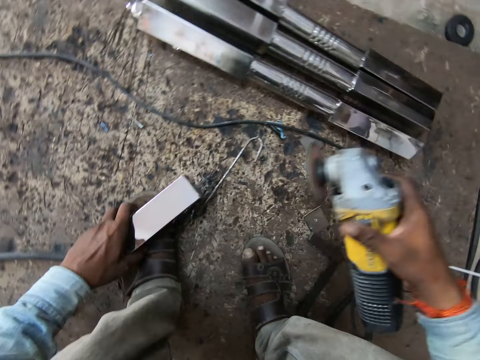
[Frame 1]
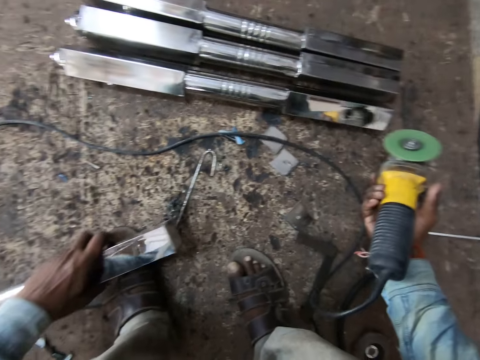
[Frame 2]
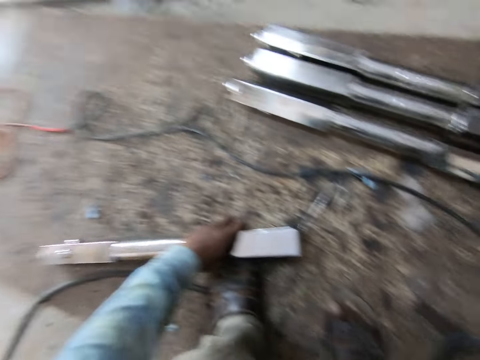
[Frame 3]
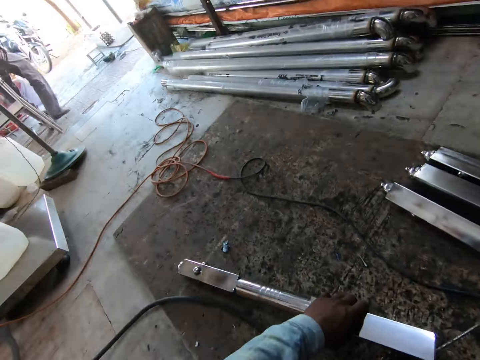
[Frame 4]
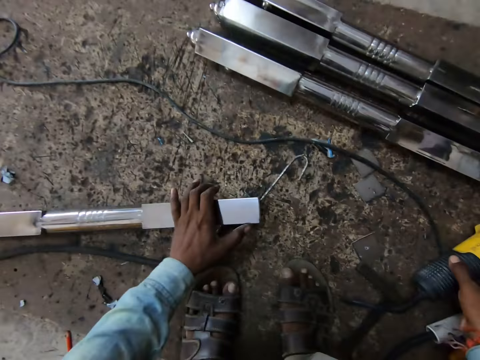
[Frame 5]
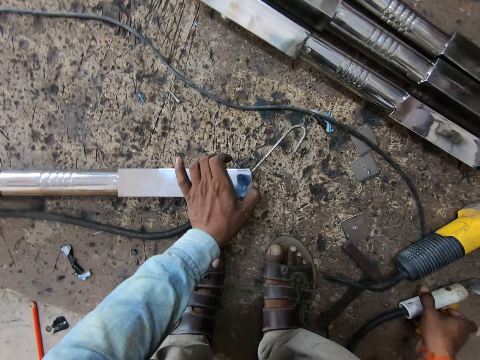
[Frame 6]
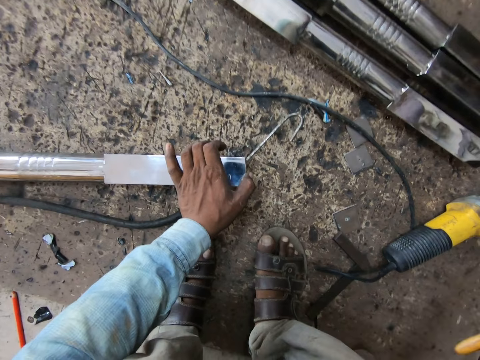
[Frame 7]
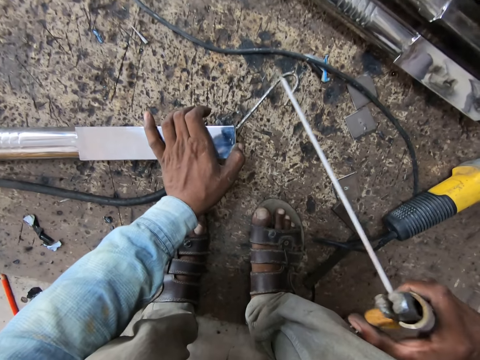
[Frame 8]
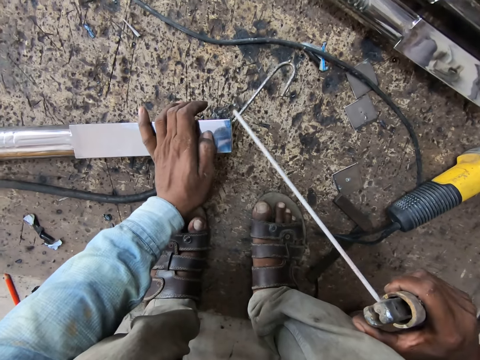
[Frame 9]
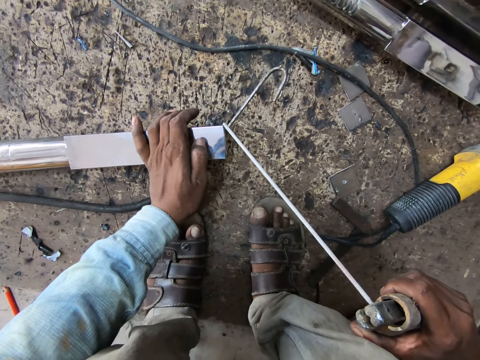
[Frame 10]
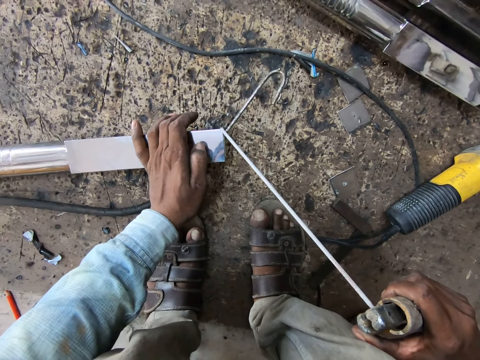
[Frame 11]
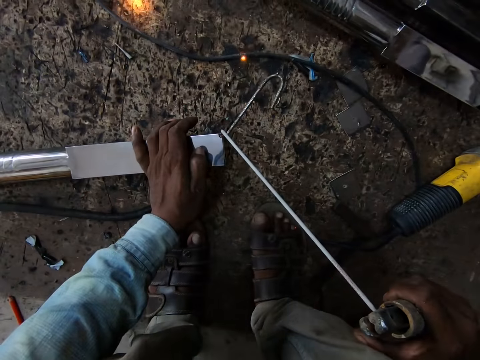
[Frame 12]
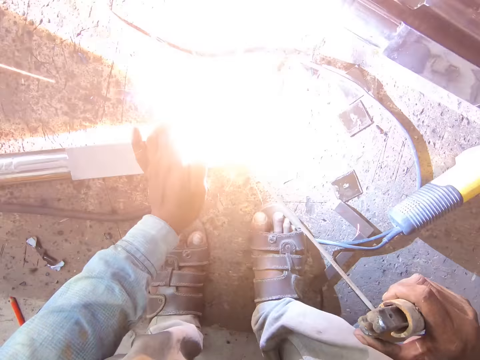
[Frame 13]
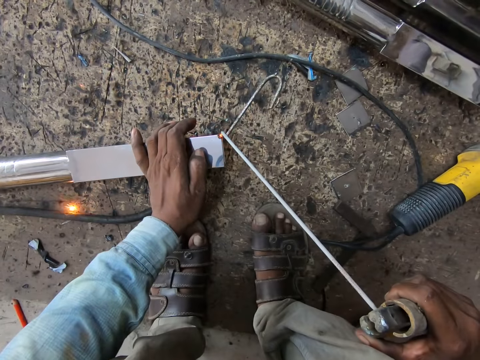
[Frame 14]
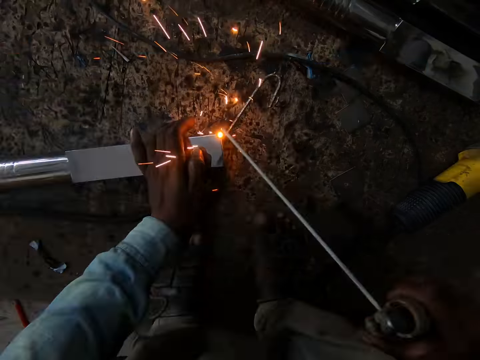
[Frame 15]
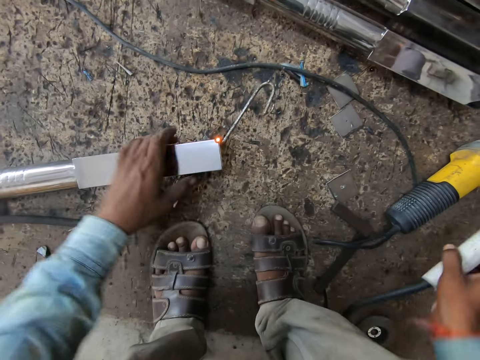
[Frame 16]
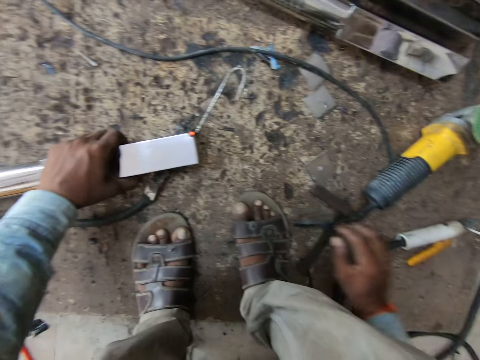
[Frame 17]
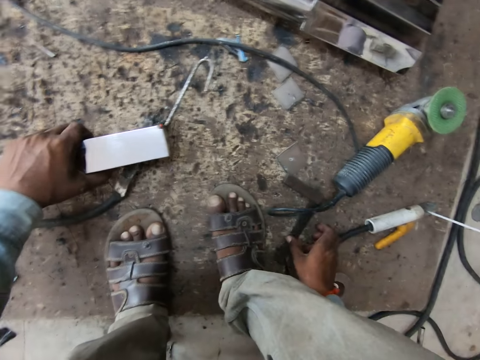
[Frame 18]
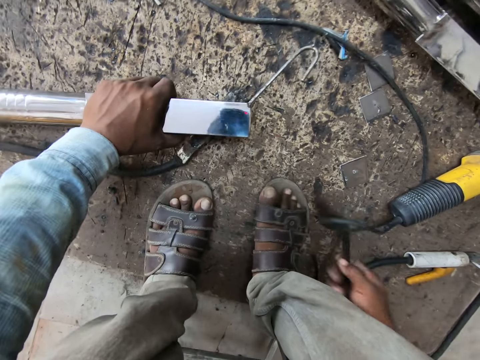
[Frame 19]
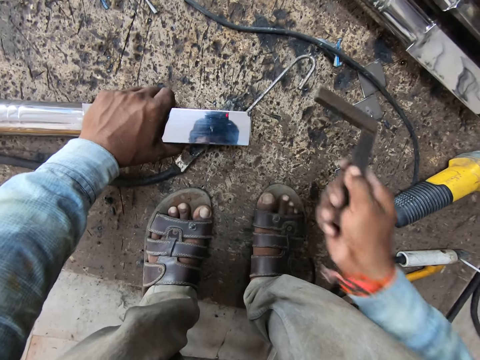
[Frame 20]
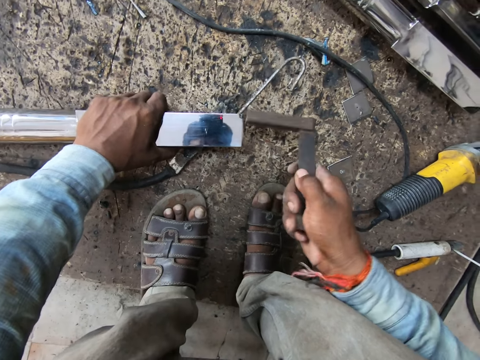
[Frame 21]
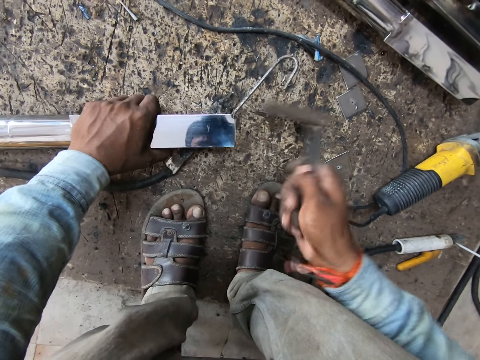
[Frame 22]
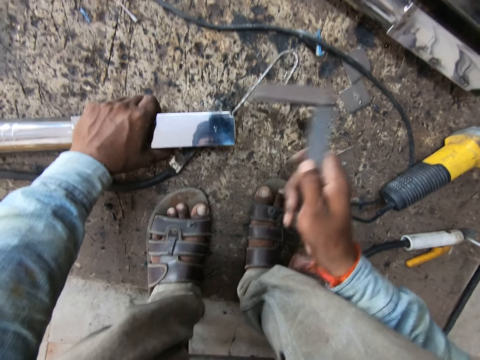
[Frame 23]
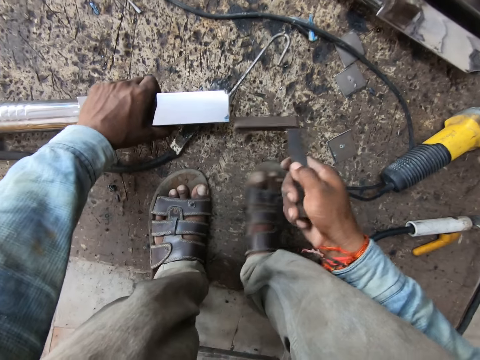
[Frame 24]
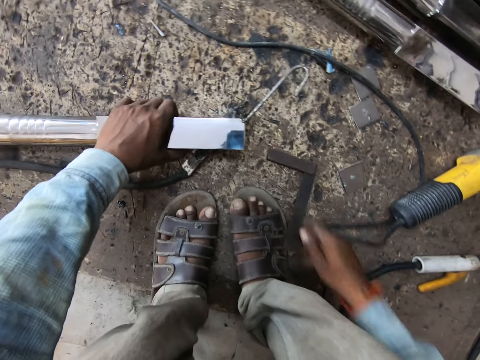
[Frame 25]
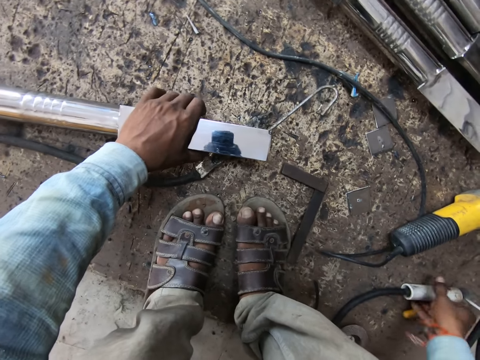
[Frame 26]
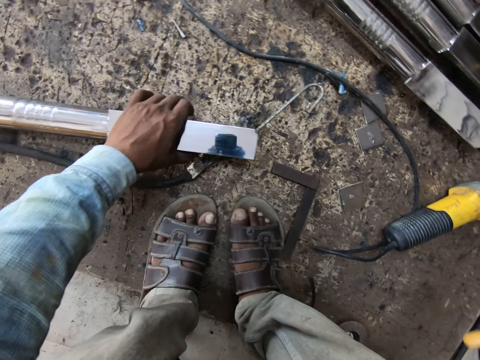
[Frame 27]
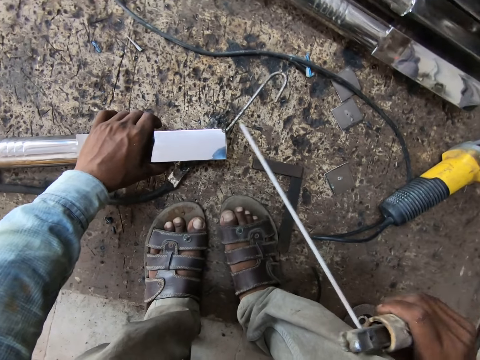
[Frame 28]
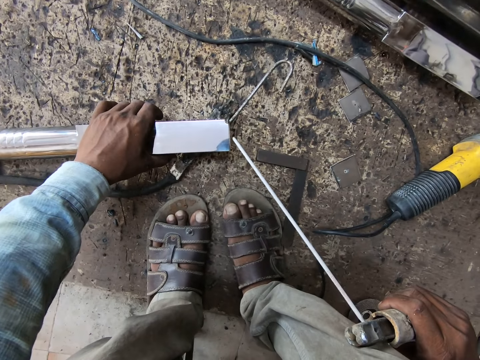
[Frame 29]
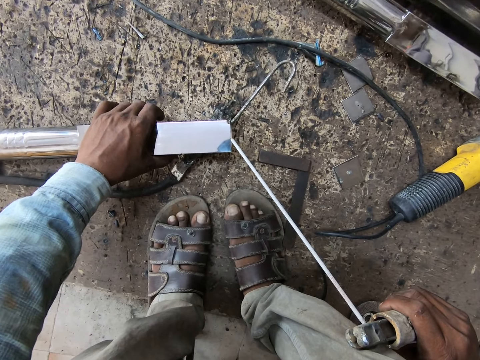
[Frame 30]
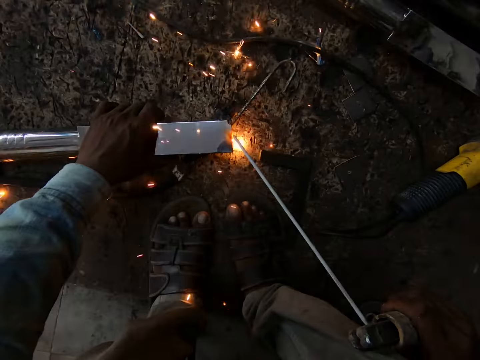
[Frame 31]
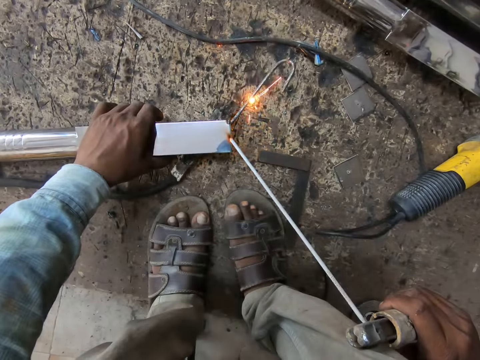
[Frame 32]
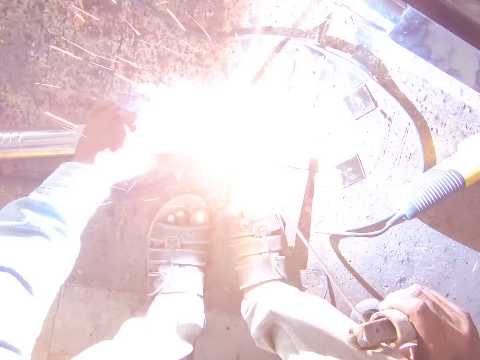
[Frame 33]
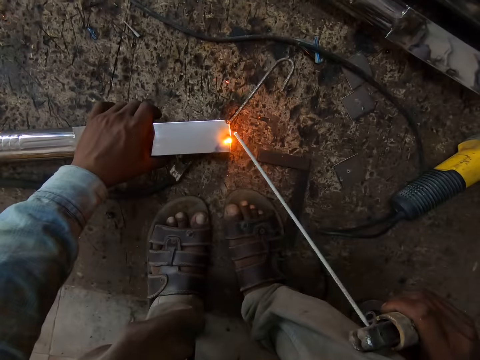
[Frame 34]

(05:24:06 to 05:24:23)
The camera wearer drops the angle grinder on the floor with his right hand. He picks the electrode holder from the floor with his right hand. He welds the steel with the soldering iron in his right hand. He drops the electrode holder on the floor with his right hand. He picks the frame square from the floor with his right hand. He hits the steel with the frame square in his right hand. He drops the frame square on the floor with his right hand. He picks the electrode holder from the floor with his right hand. He welds the steel with the soldering iron in his right hand.

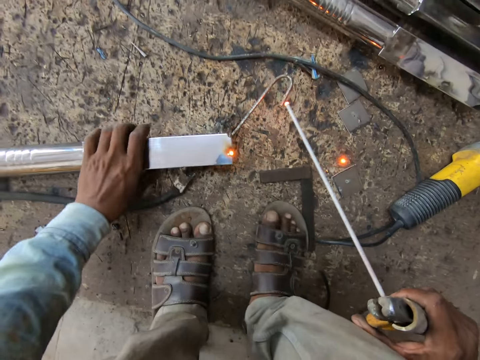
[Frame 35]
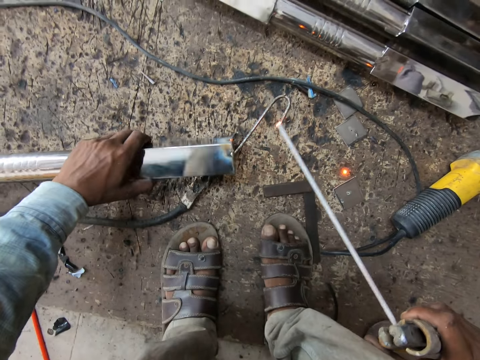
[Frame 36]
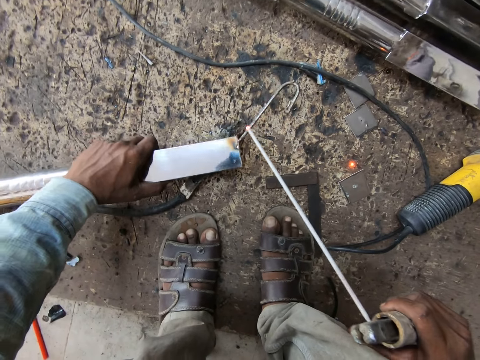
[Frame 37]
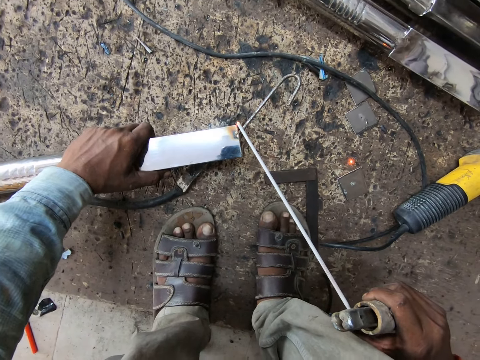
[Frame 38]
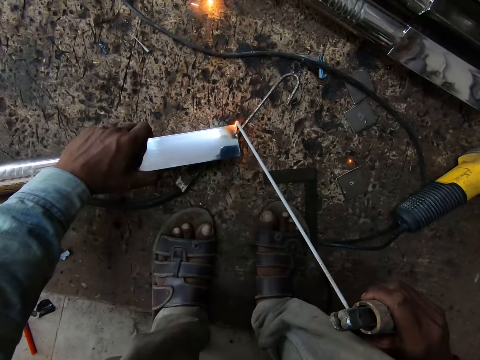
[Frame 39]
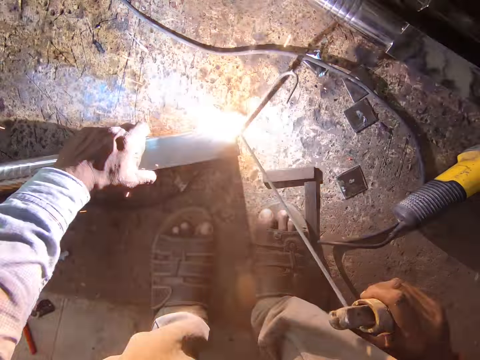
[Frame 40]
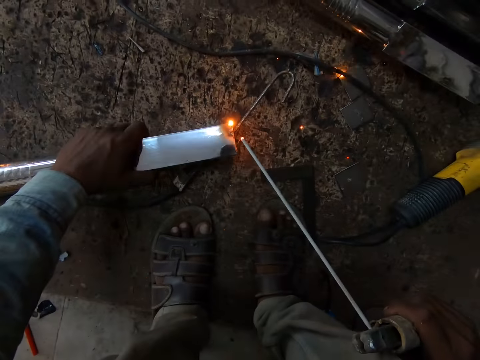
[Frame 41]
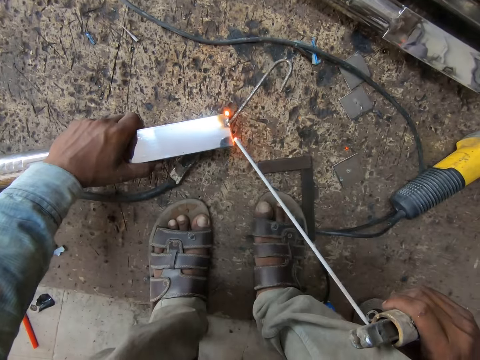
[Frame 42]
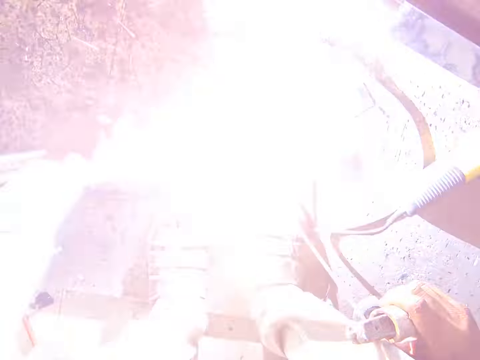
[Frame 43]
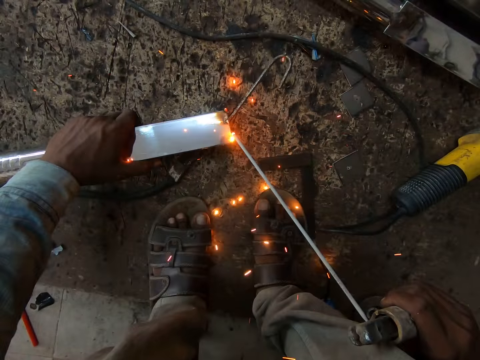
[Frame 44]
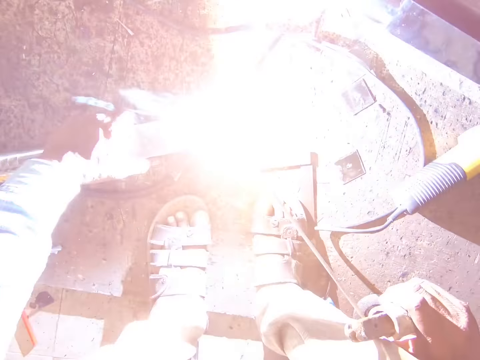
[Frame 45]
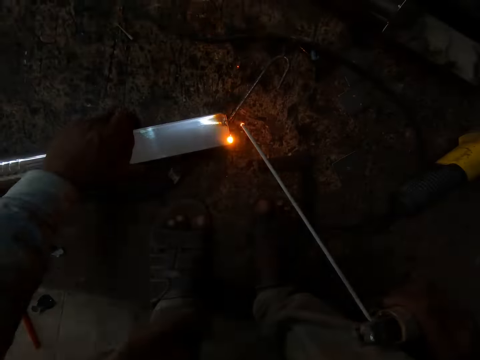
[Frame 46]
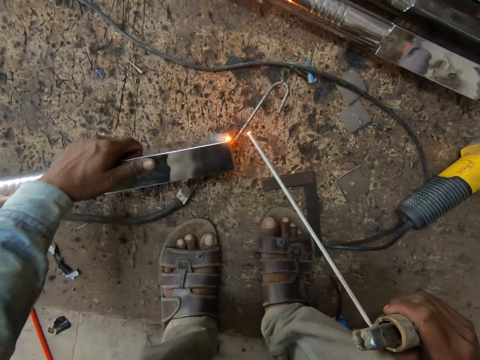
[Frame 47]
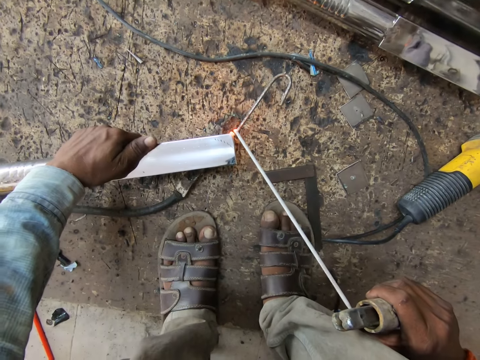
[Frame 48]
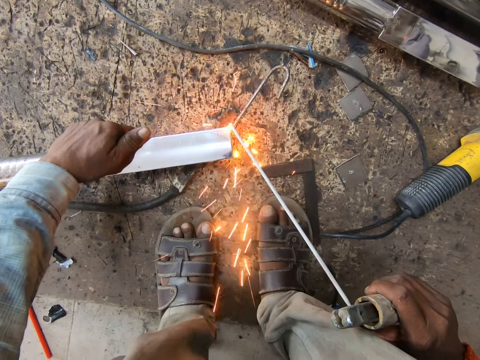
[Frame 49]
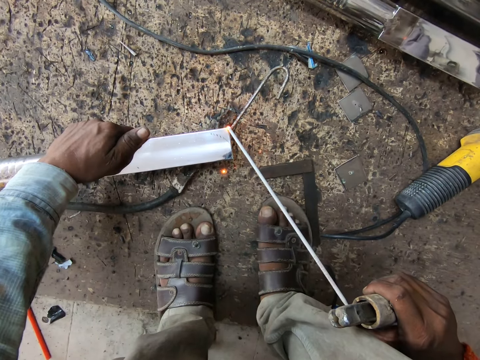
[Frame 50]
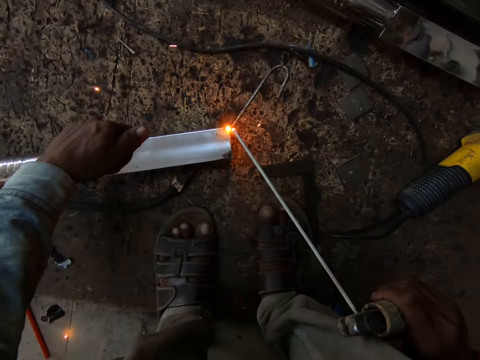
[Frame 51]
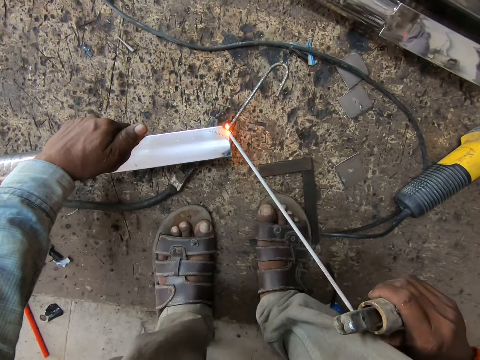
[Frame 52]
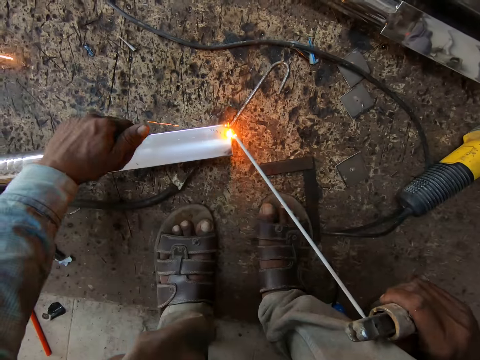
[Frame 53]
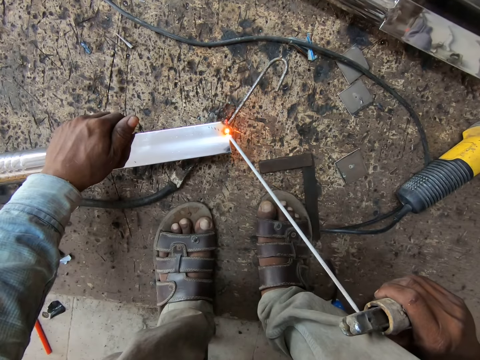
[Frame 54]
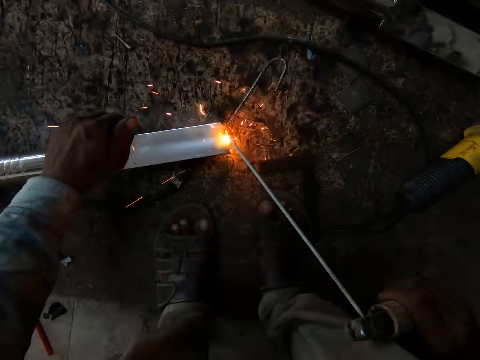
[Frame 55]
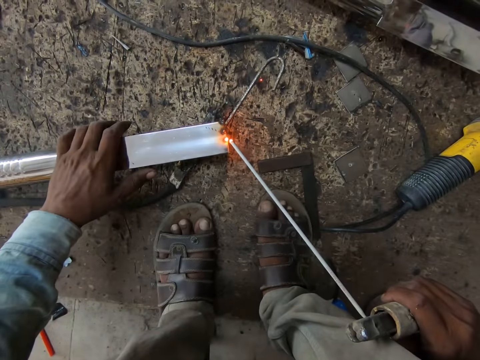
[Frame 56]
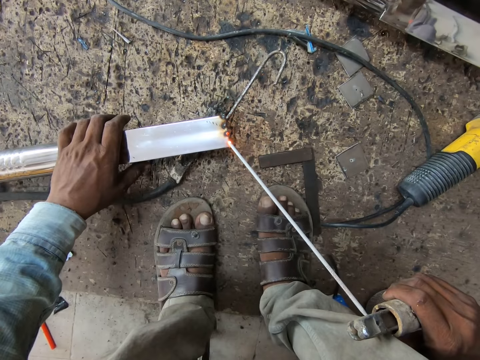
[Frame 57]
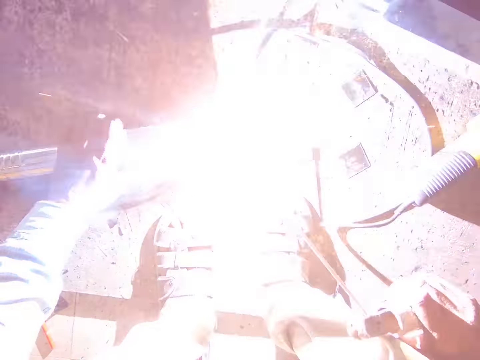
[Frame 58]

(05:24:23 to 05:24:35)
The camera wearer adjusts the steel with his left hand. He welds the steel with the electrode holder in his right hand. He adjusts the steel with his left hand. He welds the steel with the electrode holder in his right hand.
